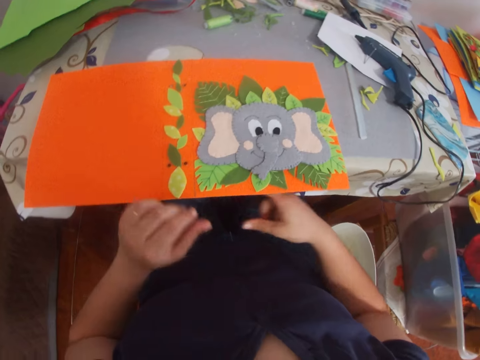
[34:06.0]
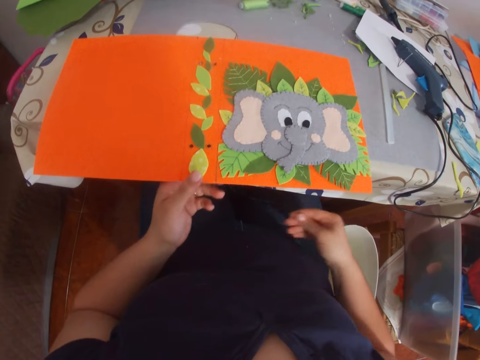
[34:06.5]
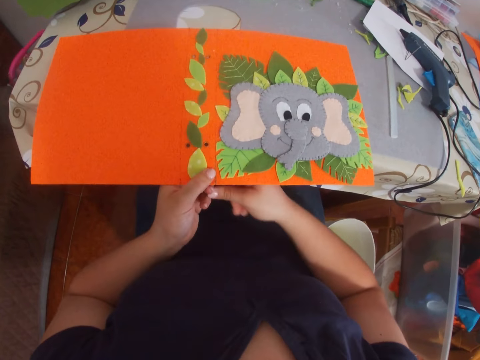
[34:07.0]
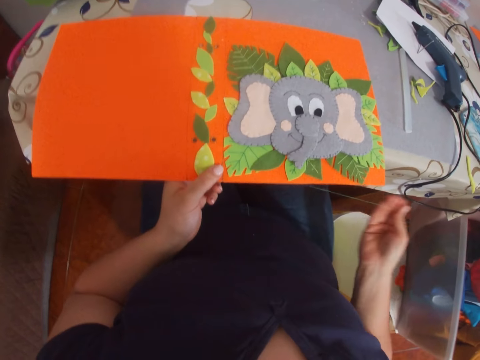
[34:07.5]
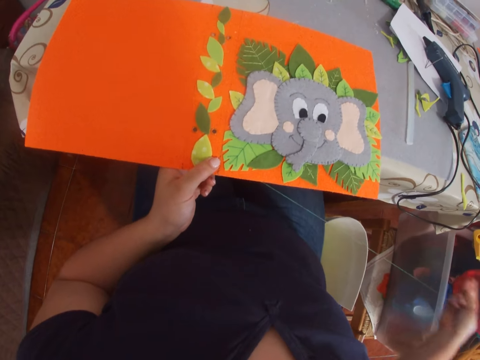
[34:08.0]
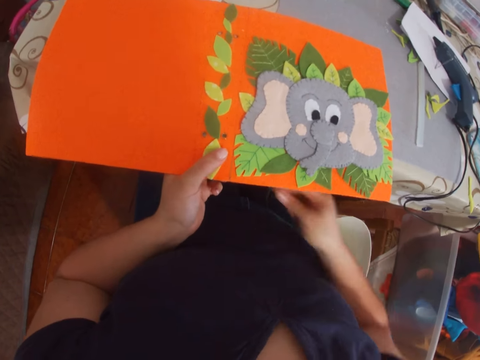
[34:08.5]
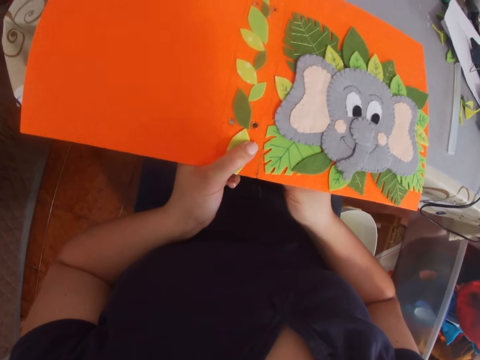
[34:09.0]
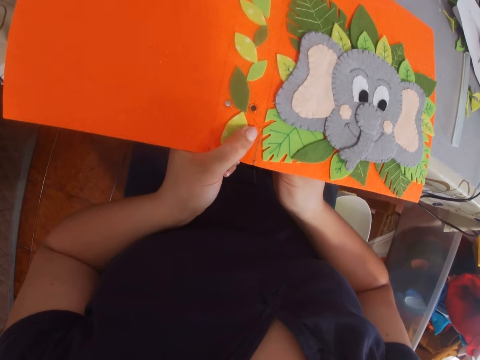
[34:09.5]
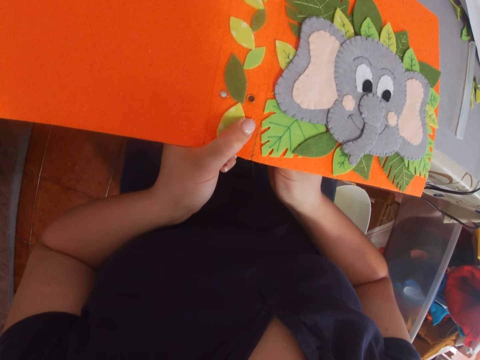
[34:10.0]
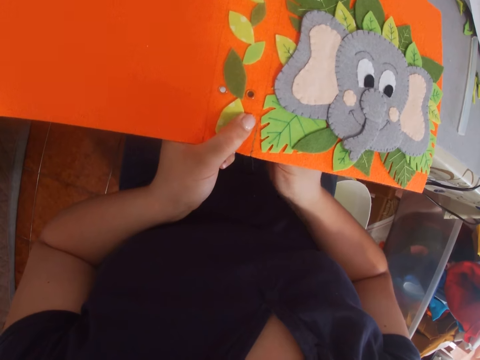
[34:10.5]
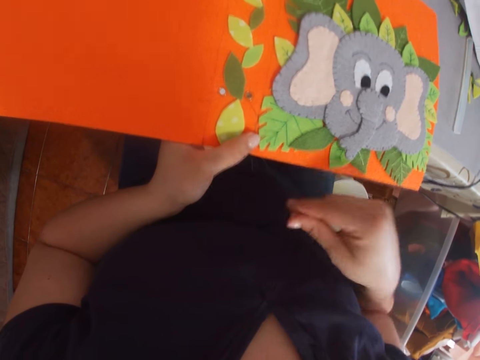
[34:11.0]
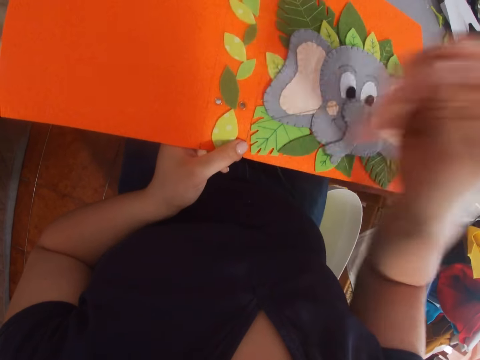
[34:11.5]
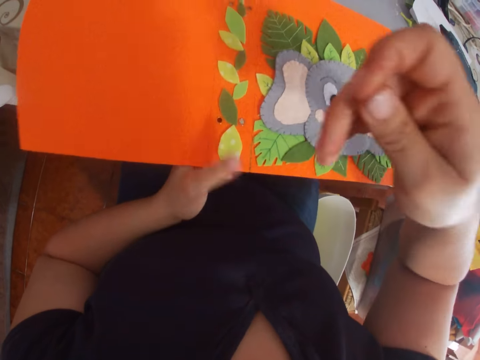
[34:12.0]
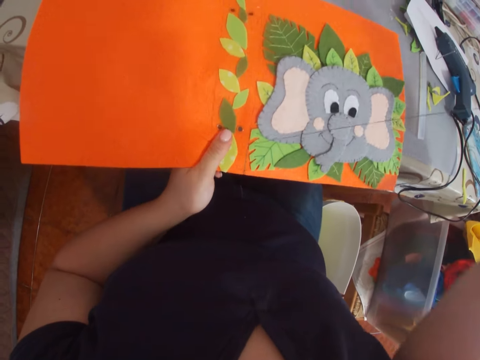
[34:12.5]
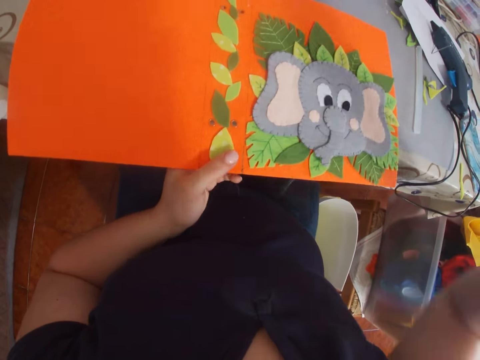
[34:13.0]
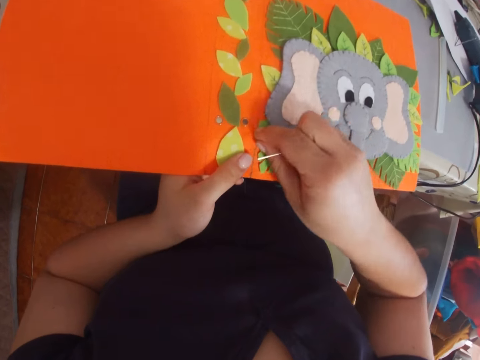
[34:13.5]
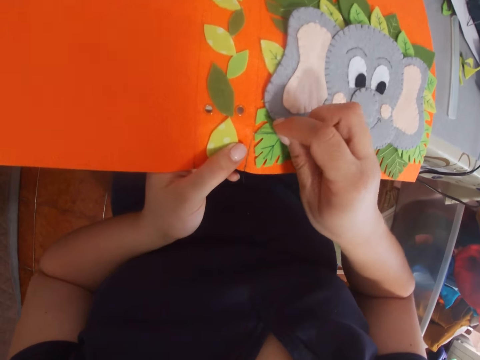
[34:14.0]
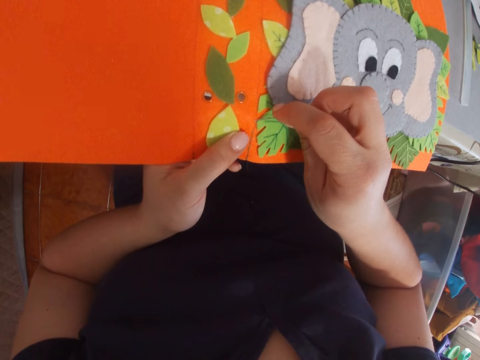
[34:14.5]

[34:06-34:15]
The camera wearer puts down the file folder on a table. They pull a thread. They sew the file folder with a needle and the thread.

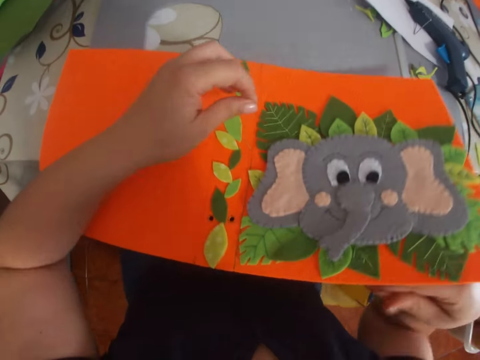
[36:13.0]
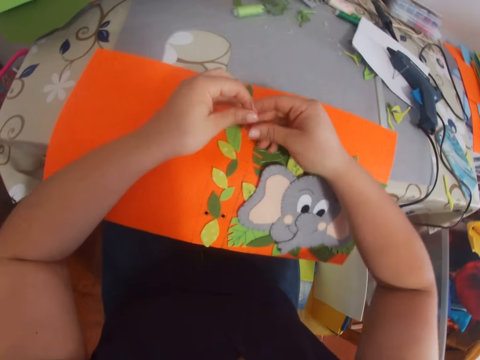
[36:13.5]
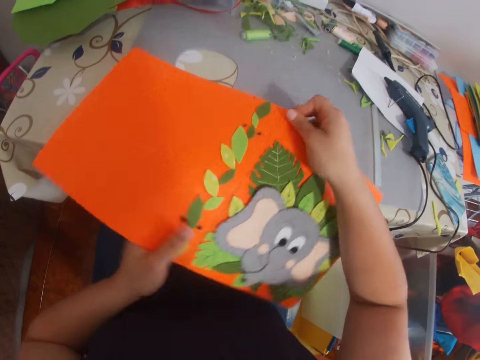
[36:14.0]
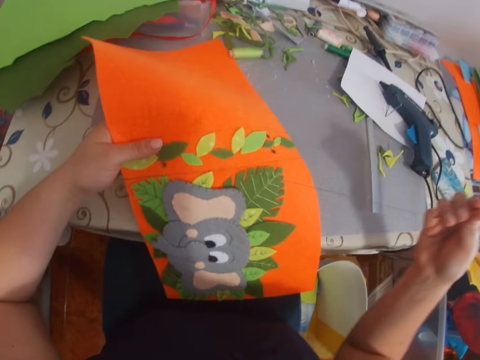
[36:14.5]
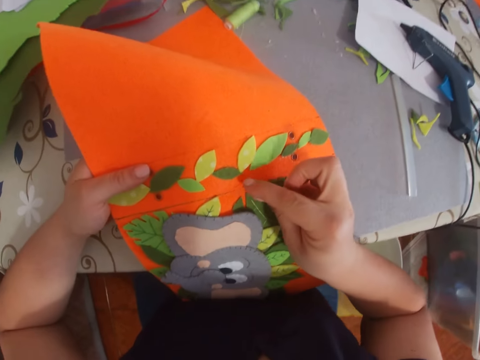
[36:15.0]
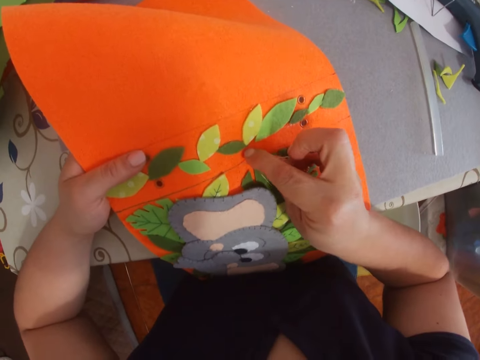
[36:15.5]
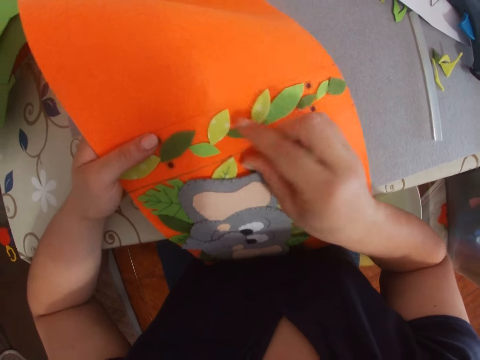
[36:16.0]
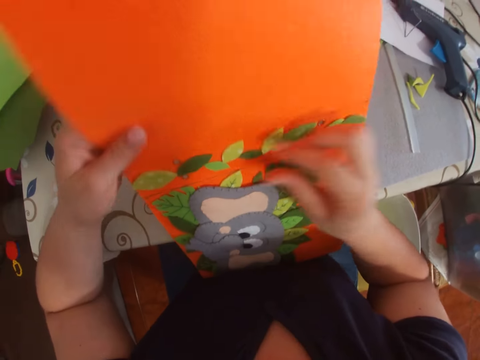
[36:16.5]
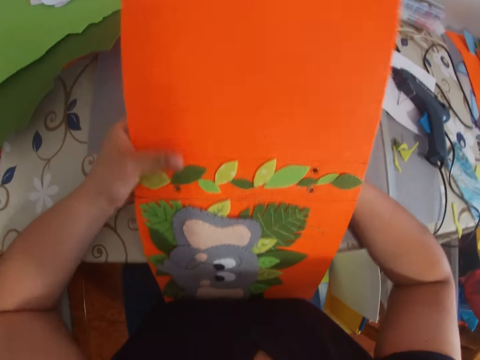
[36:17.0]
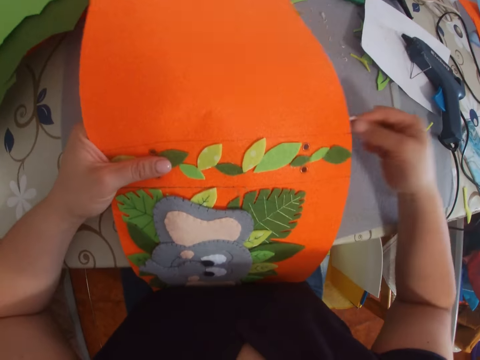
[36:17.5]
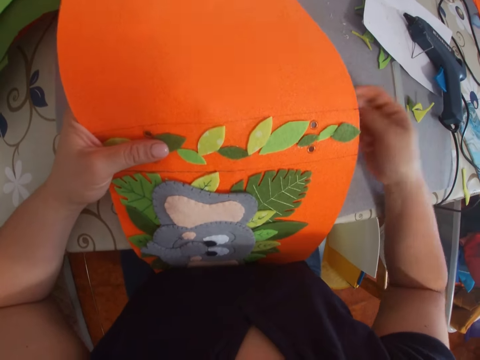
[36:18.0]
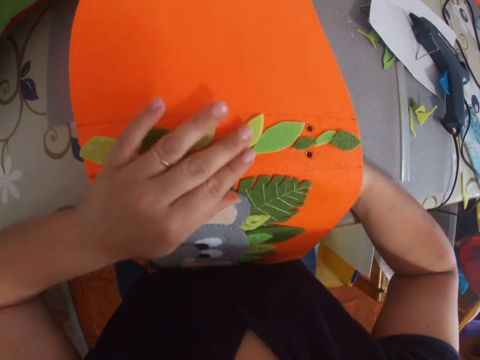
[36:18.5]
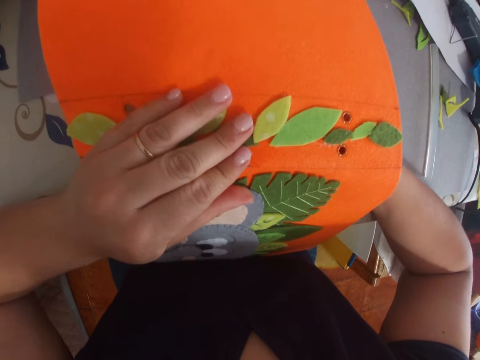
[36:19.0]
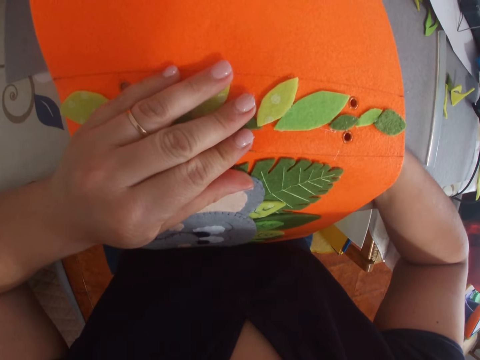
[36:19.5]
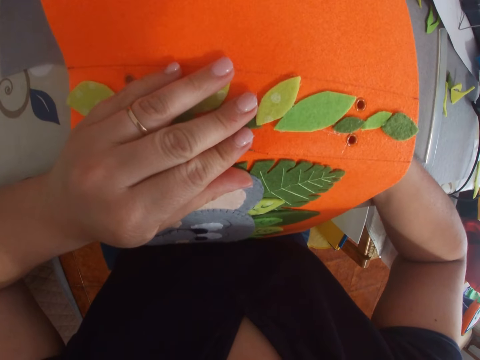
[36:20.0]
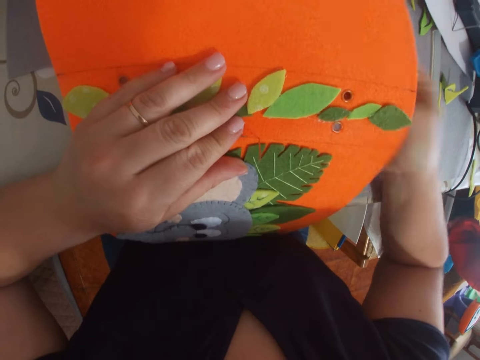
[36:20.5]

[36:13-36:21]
The camera wearer moves a file folder on a table. They sew the file folder with a thread and needle.

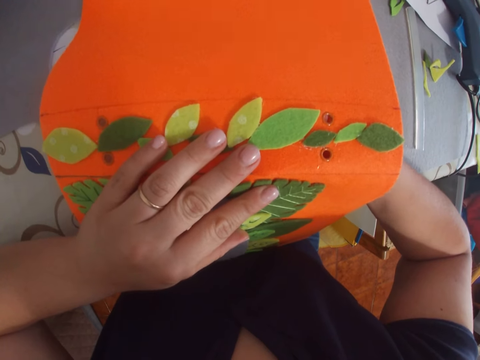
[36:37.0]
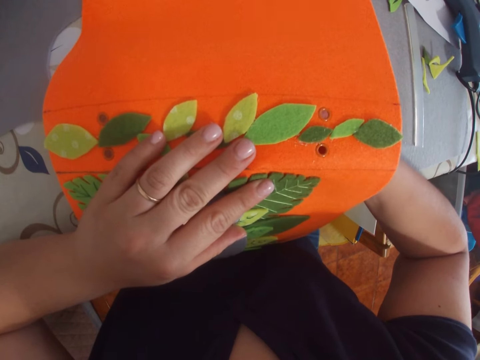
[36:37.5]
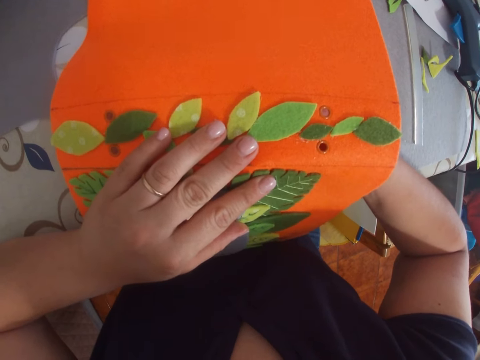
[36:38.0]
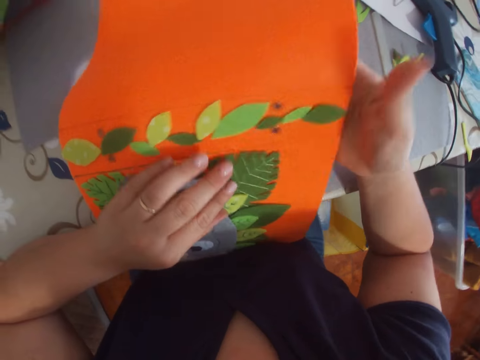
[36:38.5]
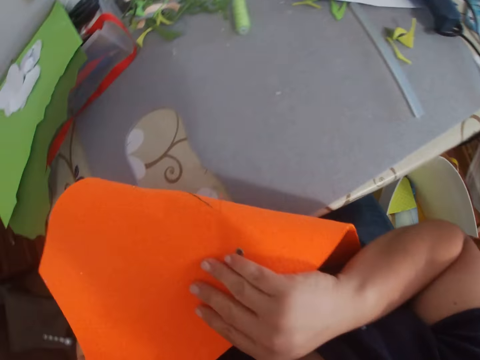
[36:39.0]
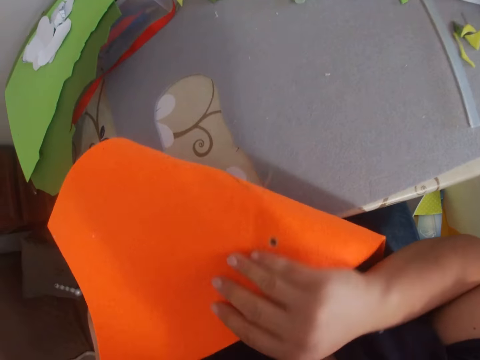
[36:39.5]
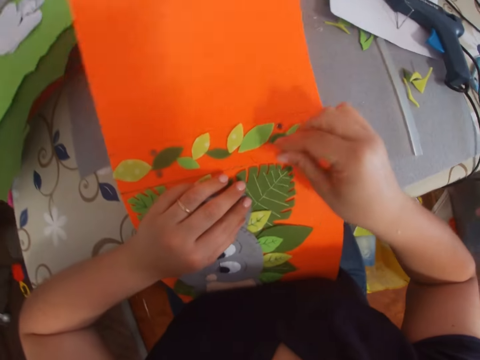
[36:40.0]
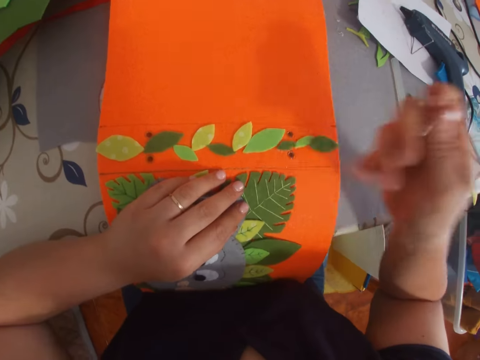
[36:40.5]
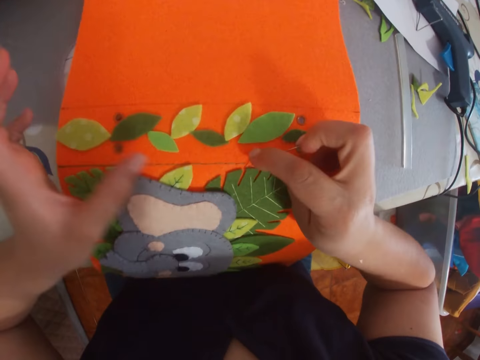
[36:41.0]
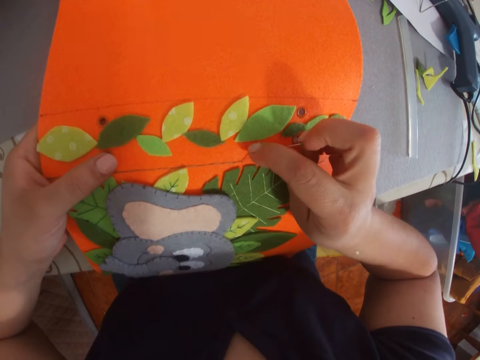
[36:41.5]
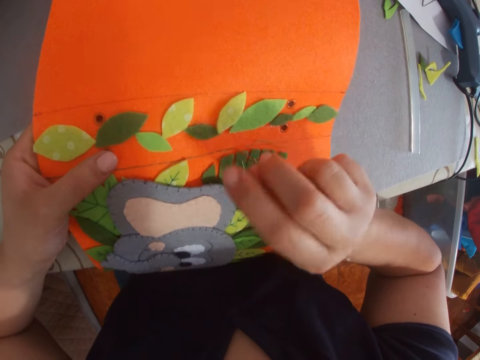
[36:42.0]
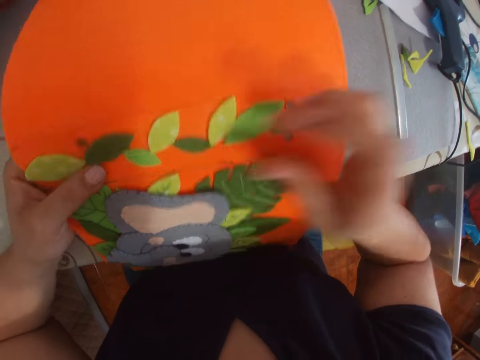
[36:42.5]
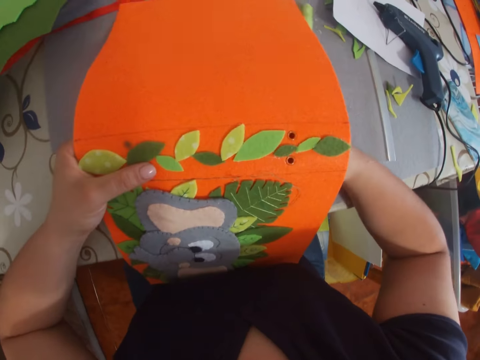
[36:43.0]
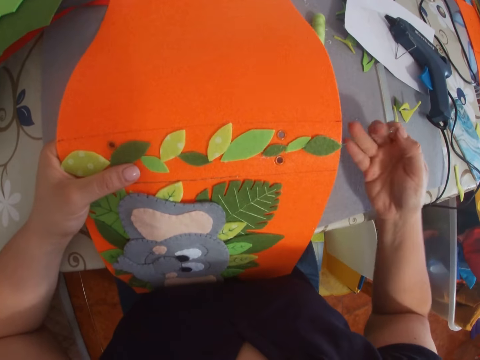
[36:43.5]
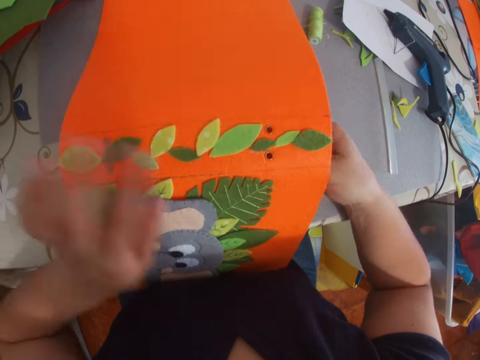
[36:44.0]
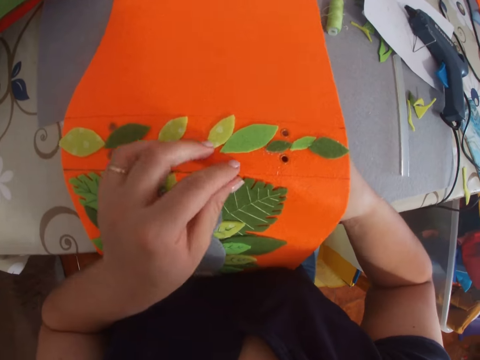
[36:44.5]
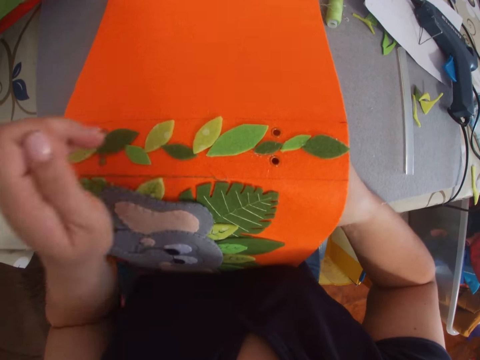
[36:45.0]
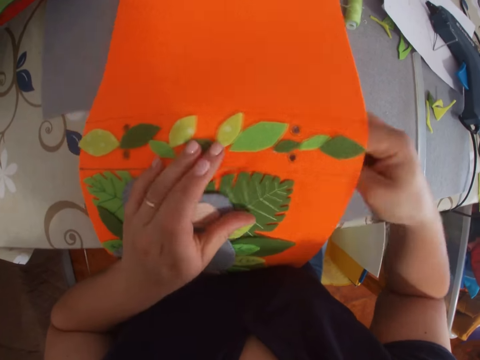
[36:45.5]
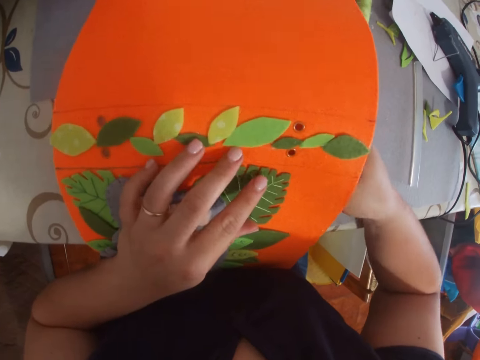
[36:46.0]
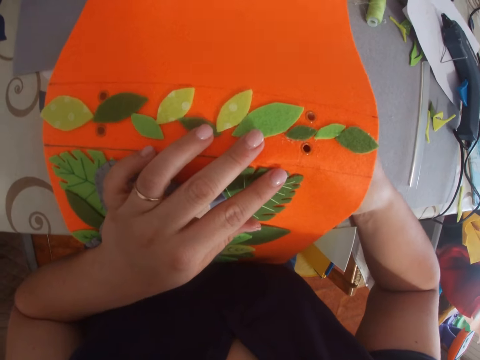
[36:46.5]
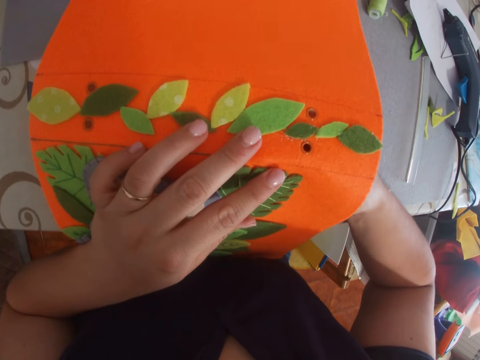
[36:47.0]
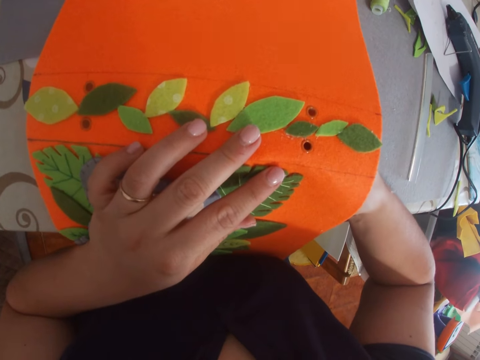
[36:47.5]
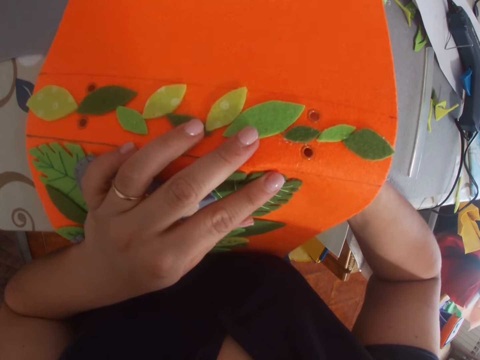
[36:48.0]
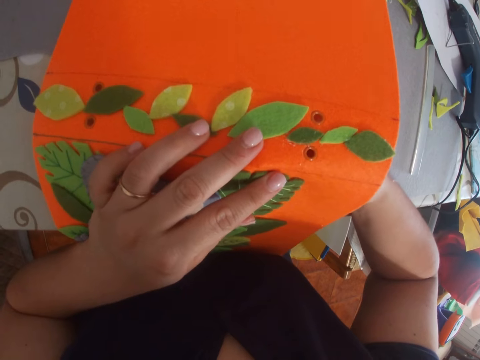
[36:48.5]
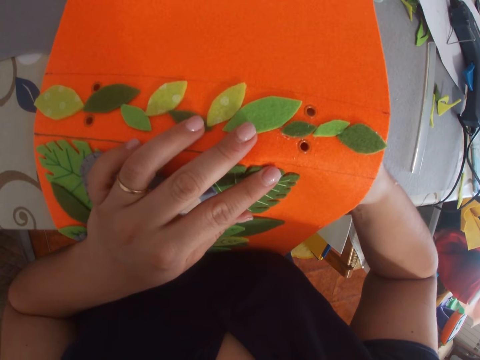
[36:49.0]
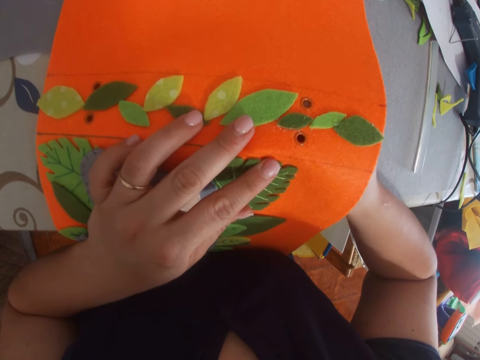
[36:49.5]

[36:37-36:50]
The camera wearer moves a file folder. They look at the back of the piece of paper. They sew the file folder with a thread and needle.
